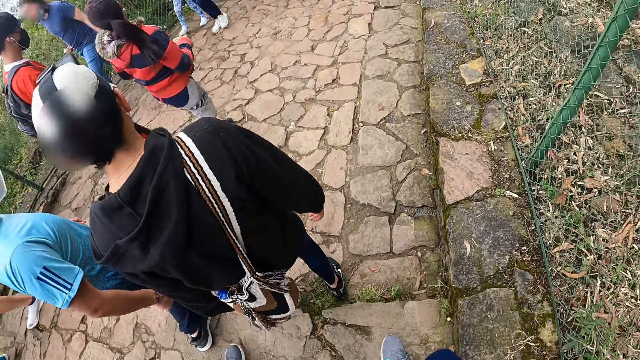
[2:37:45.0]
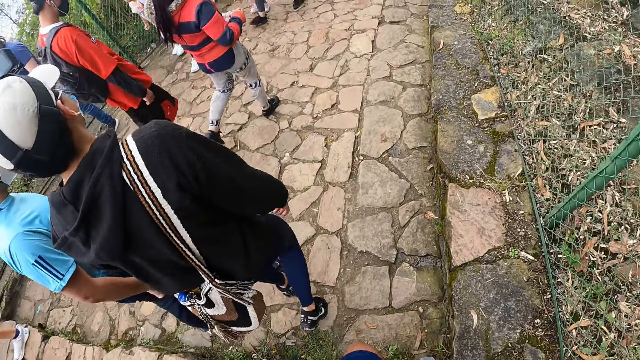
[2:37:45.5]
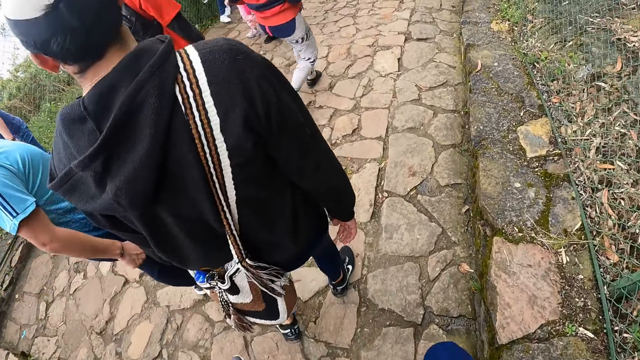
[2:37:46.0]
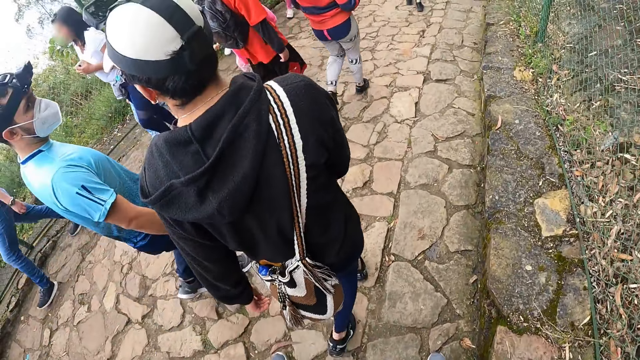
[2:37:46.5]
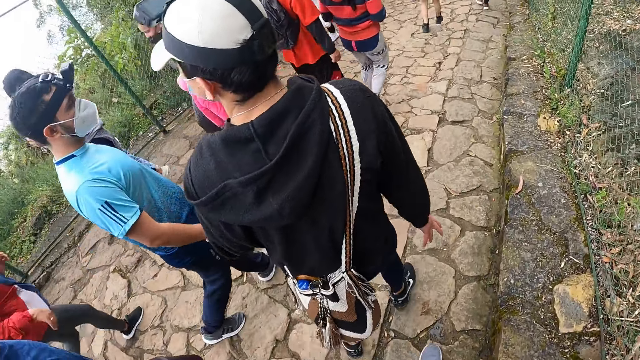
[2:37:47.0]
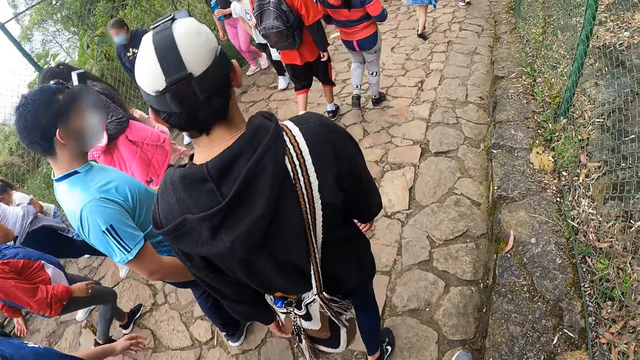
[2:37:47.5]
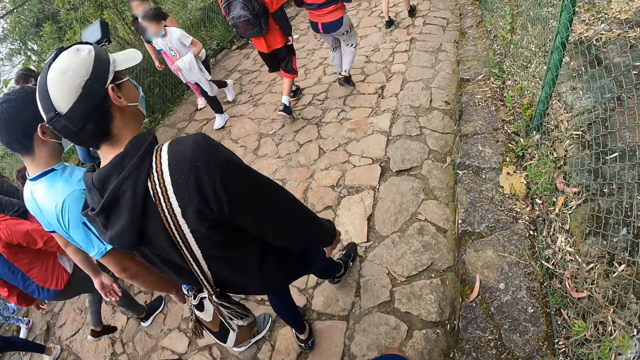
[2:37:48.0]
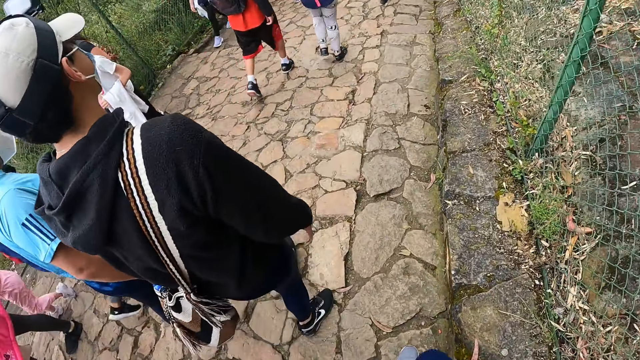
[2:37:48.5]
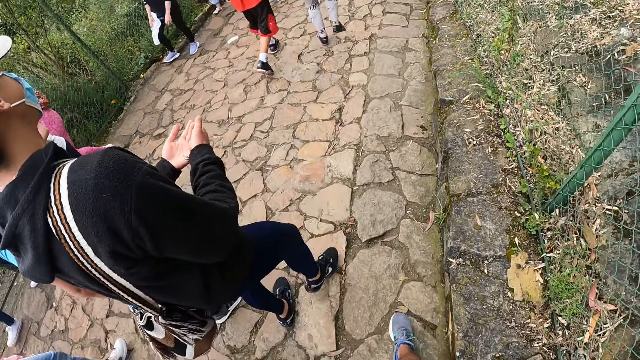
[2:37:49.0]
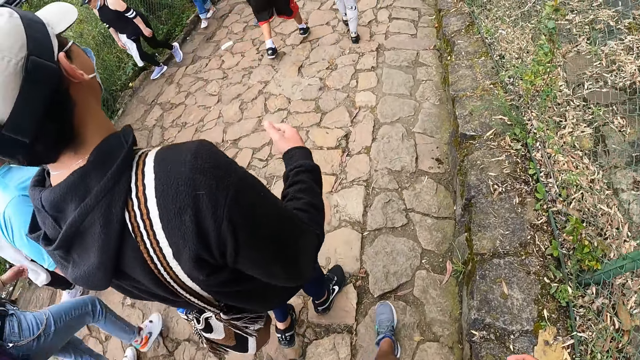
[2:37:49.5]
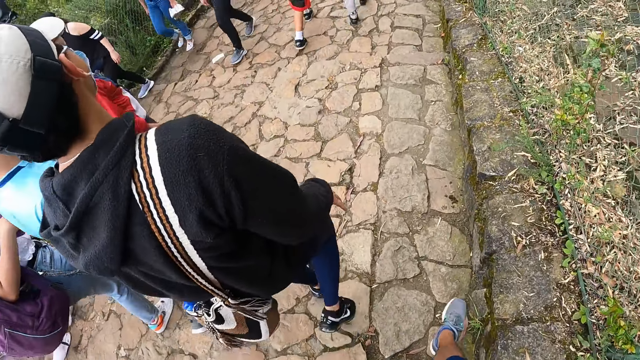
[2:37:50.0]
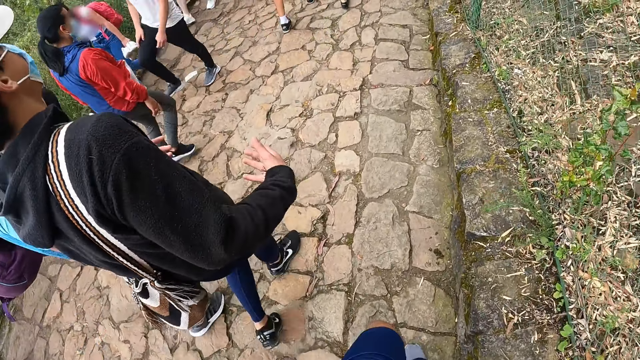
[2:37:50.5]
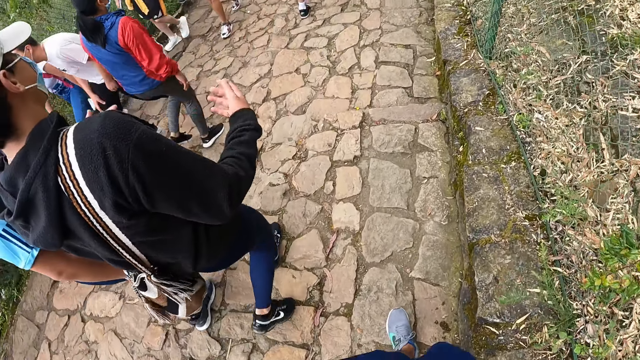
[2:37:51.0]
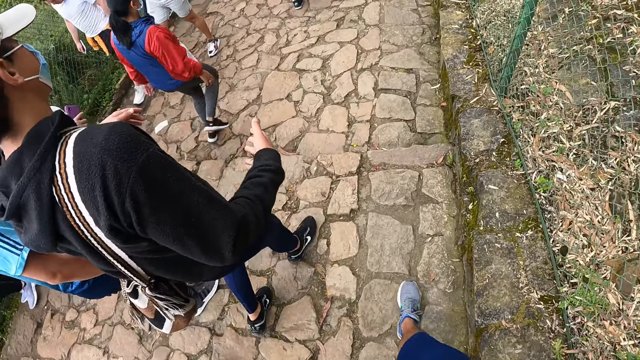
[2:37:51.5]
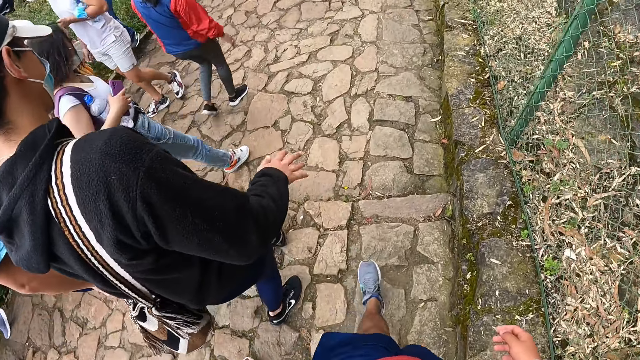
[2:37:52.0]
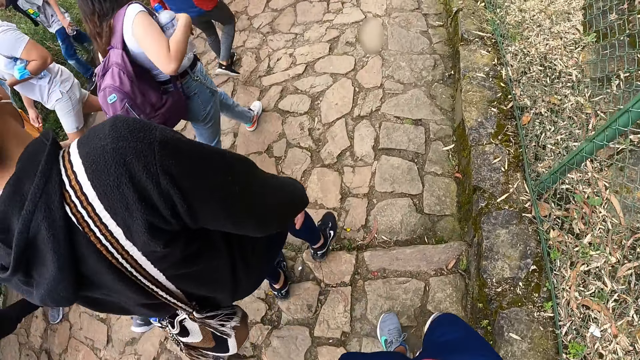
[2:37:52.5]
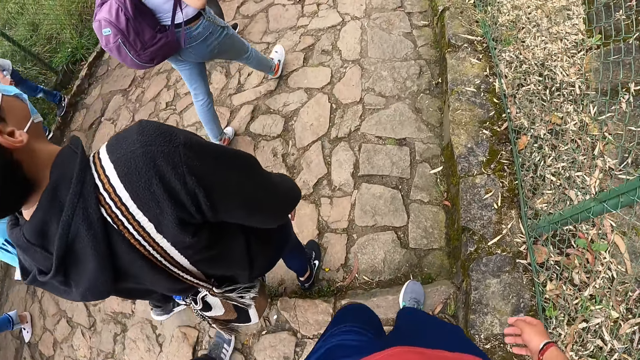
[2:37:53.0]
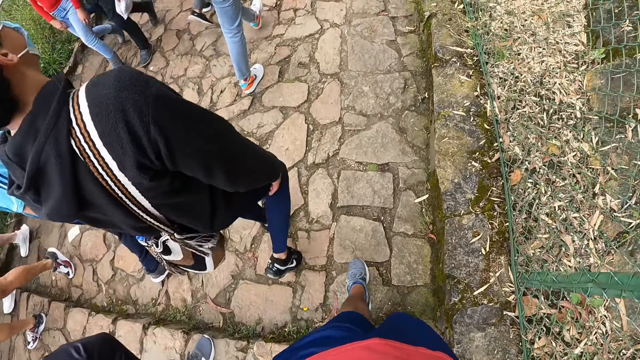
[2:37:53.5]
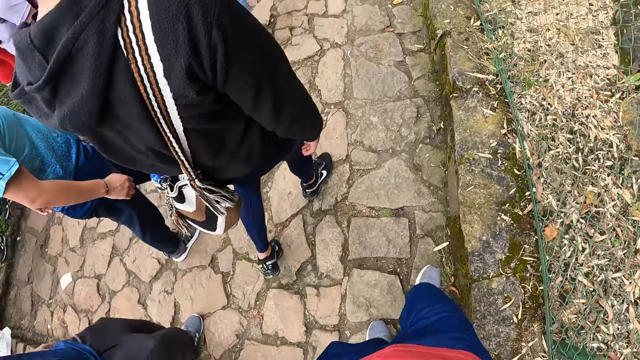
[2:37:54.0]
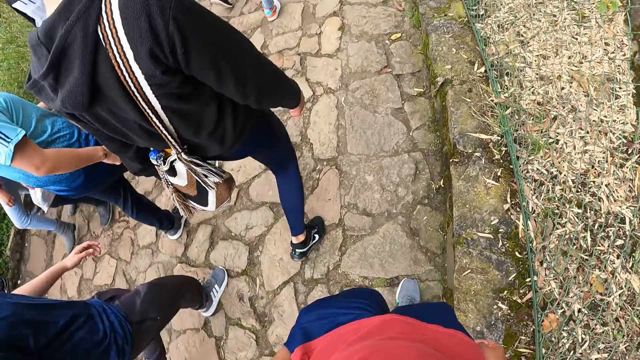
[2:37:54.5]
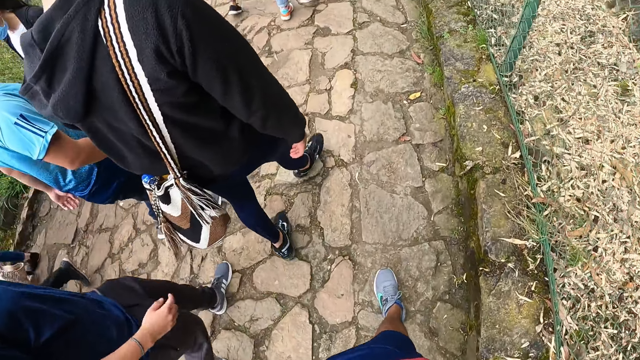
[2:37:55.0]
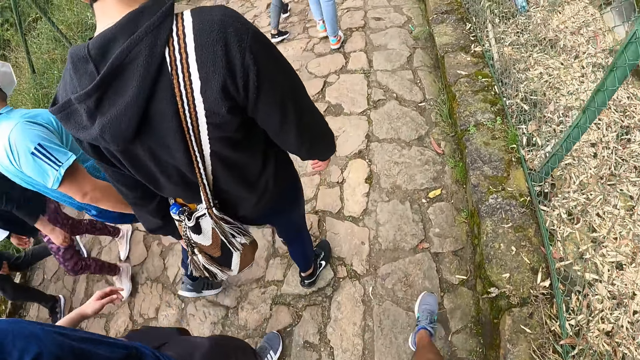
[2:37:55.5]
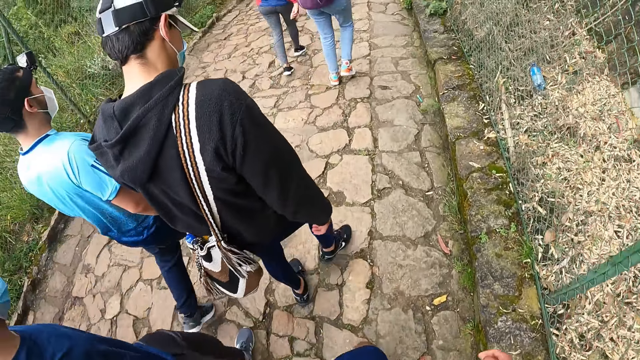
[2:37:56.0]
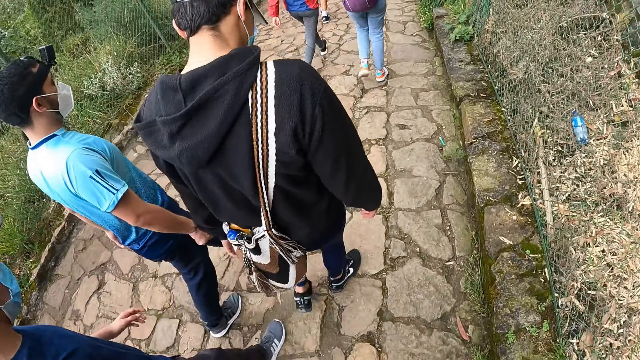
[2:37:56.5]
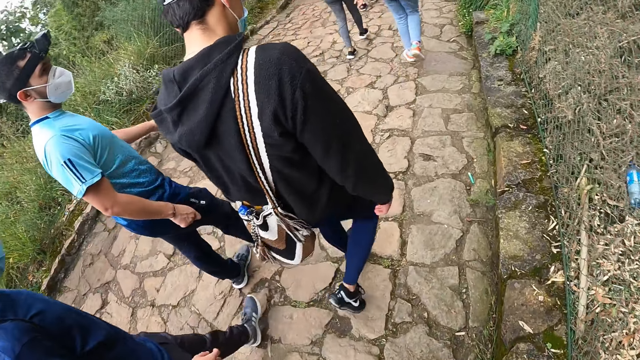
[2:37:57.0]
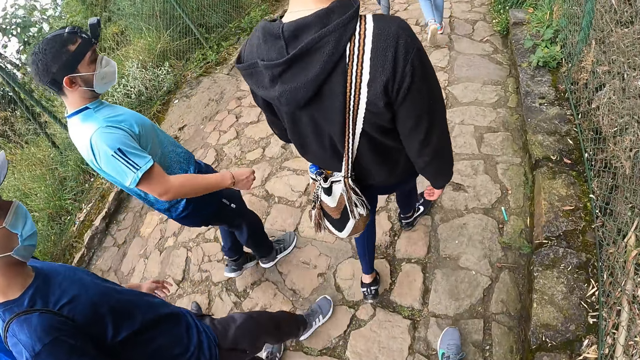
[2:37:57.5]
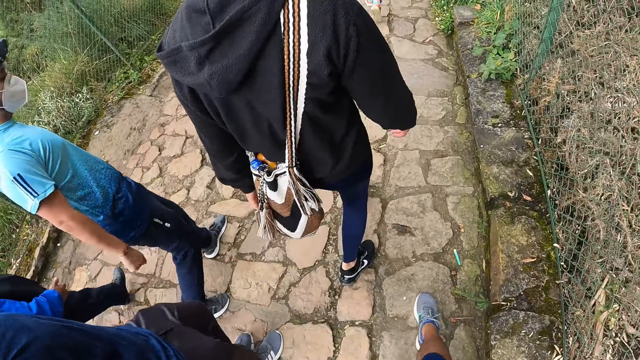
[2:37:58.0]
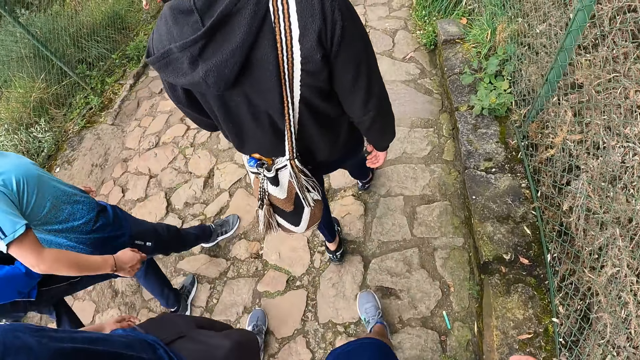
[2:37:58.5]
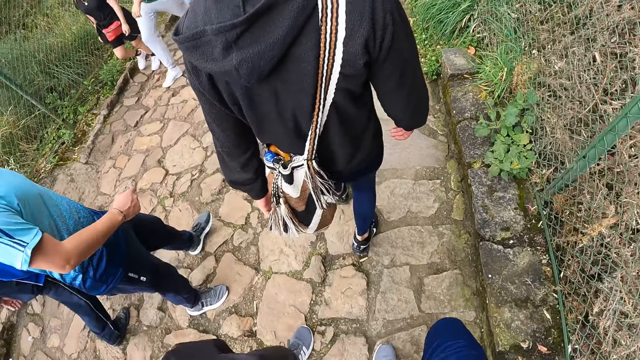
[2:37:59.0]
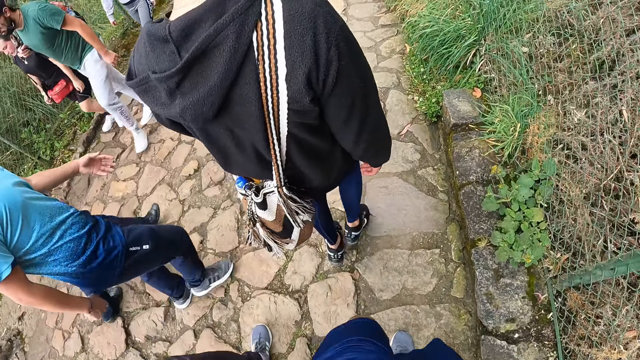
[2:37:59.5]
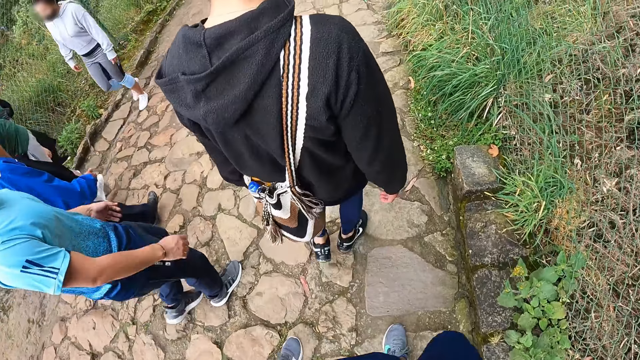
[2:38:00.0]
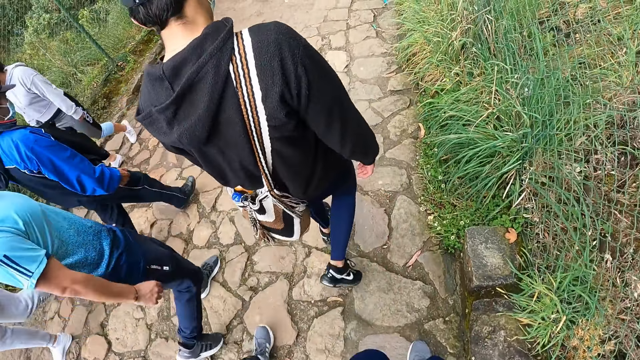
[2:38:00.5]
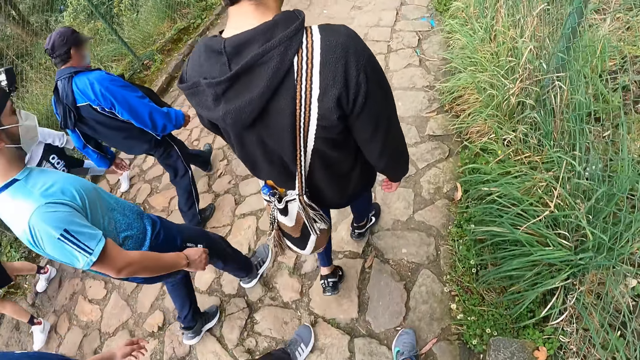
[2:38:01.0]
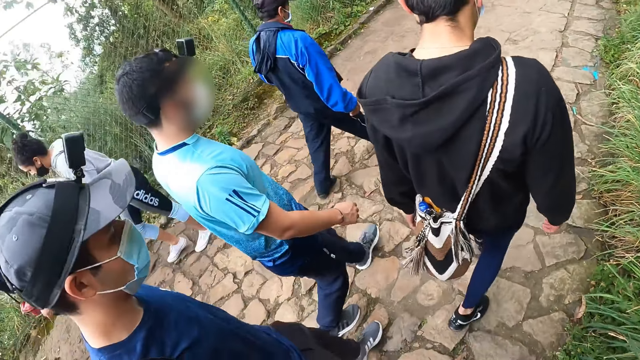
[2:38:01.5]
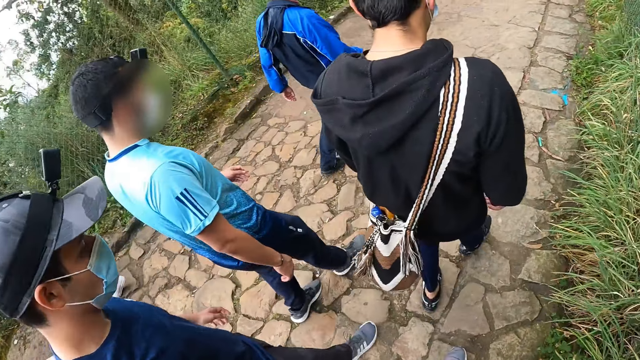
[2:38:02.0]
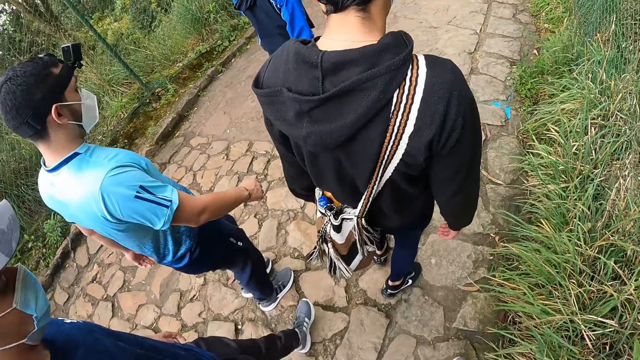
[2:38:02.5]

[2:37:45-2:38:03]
The camera wearer is climbing down a step. A man and another man converse. The camera wearer walks down the pathway on the hill with the first man, the other man and a third man.

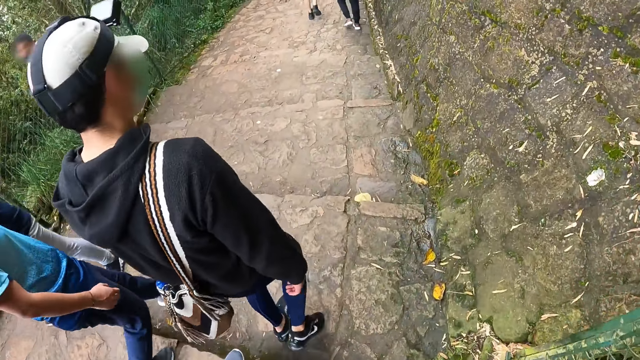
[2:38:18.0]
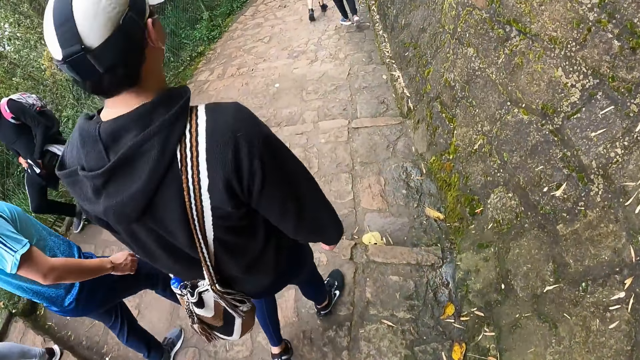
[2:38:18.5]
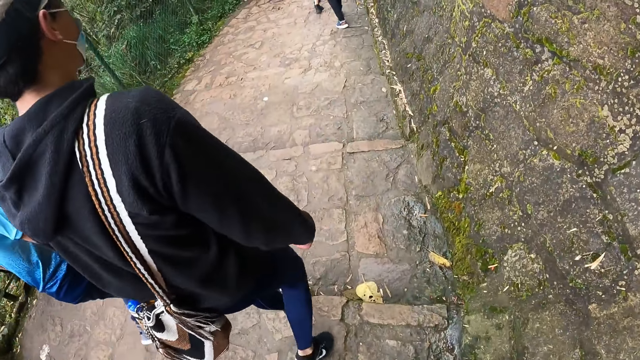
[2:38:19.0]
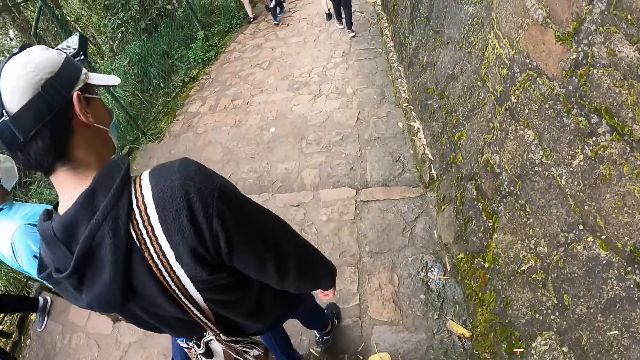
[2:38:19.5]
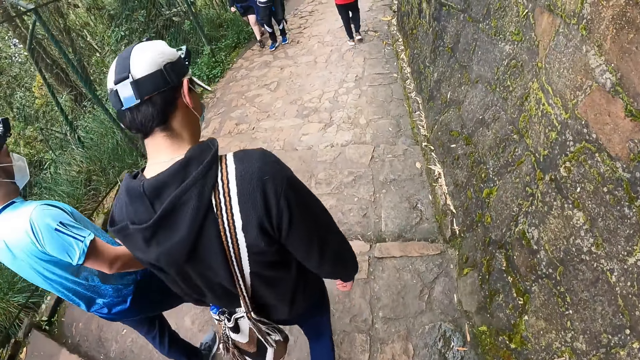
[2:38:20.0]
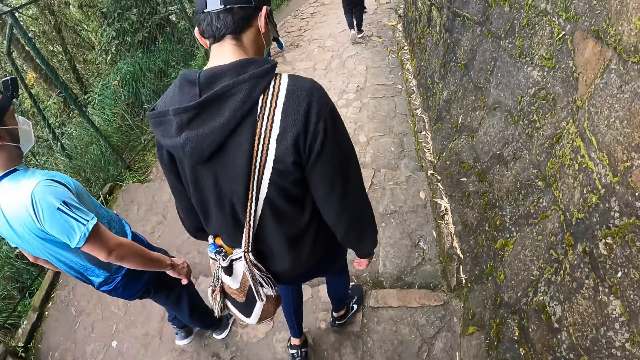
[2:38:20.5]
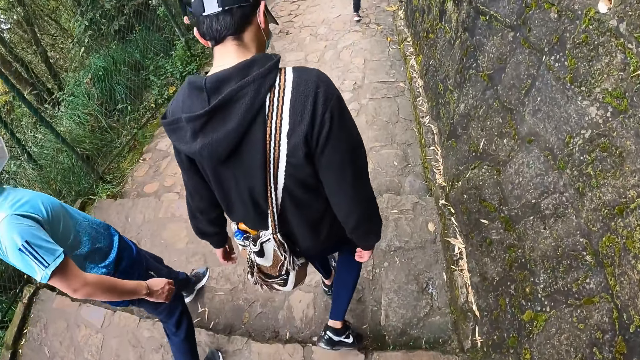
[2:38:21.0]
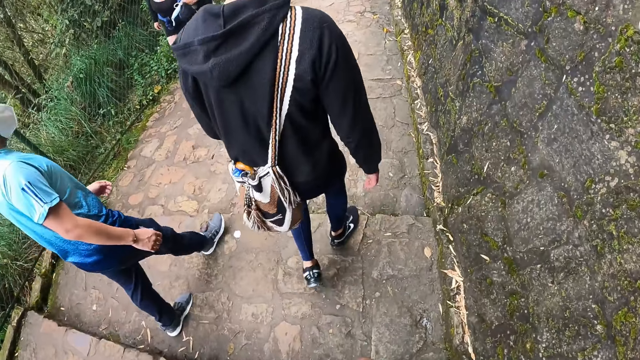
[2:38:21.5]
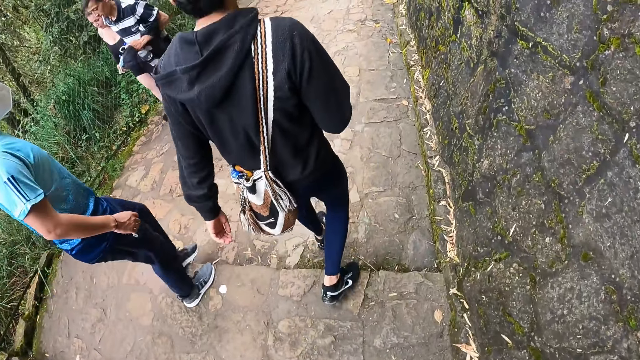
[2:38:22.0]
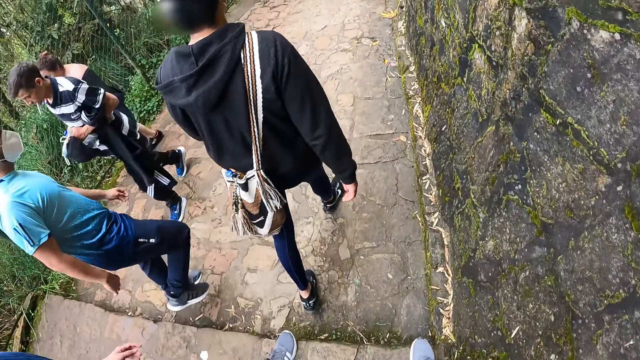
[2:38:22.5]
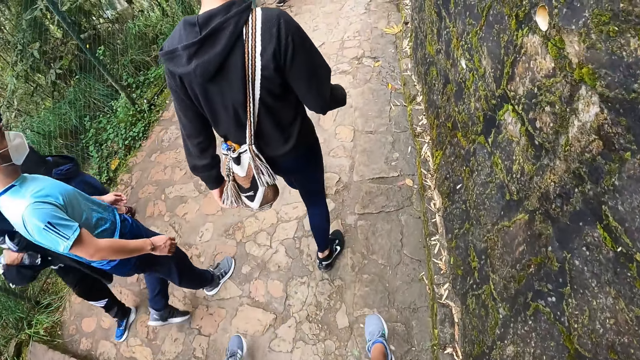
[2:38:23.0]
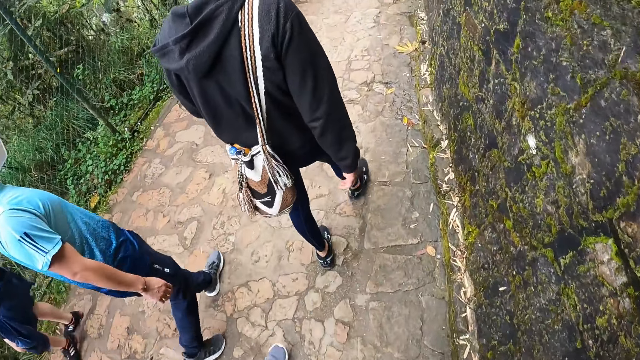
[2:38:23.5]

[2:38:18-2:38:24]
The camera wearer is climbing down the steps.
